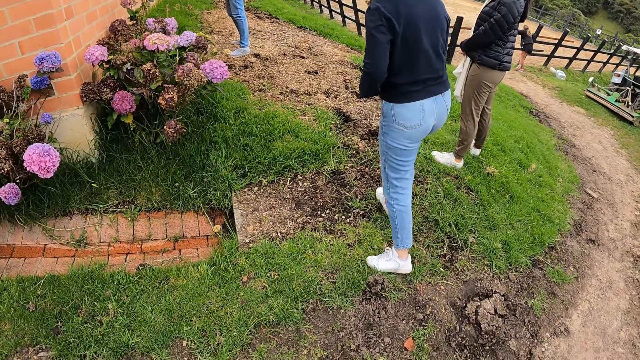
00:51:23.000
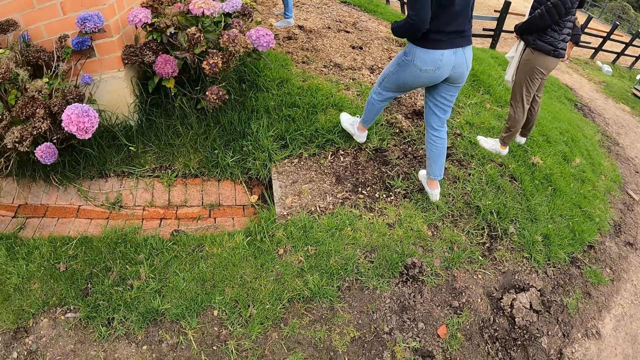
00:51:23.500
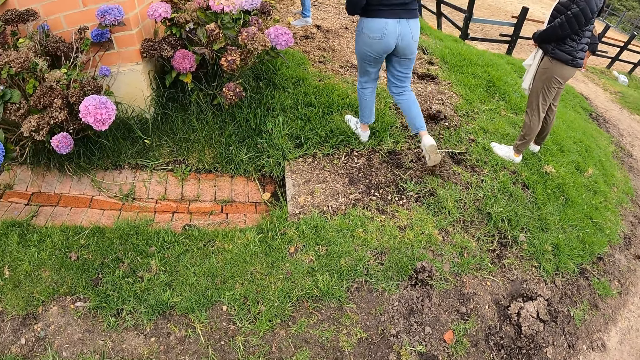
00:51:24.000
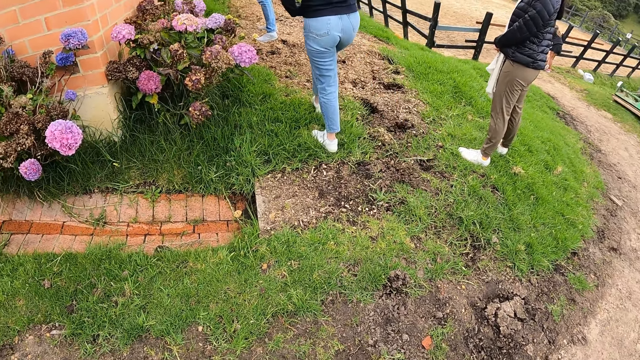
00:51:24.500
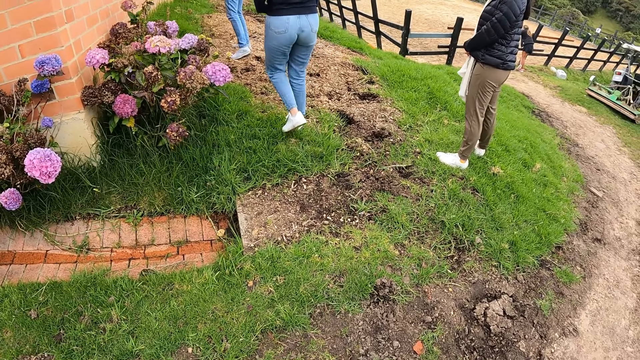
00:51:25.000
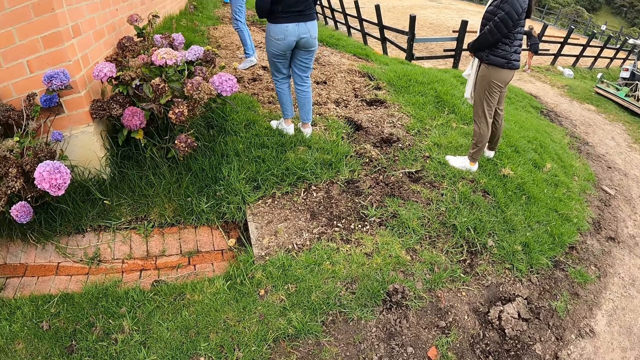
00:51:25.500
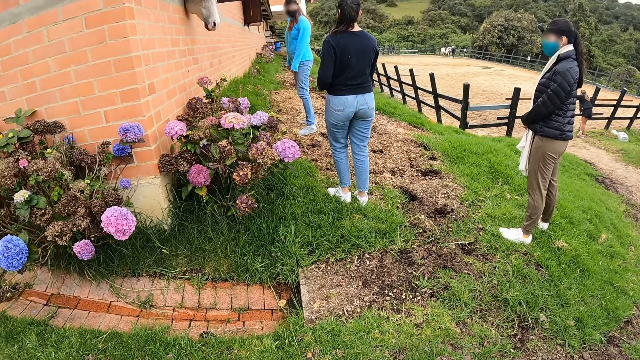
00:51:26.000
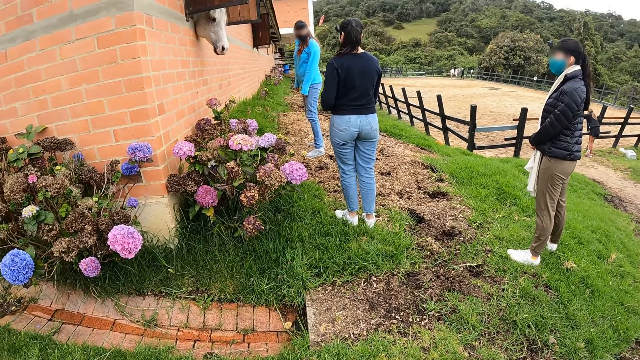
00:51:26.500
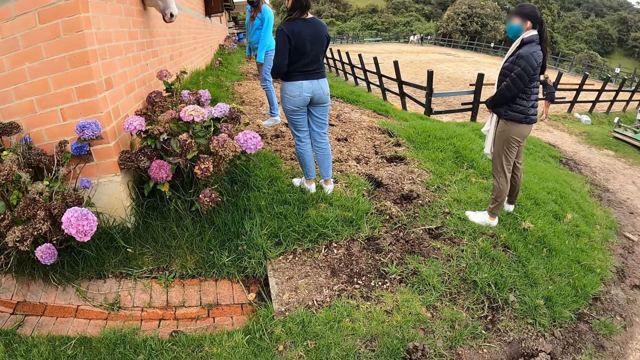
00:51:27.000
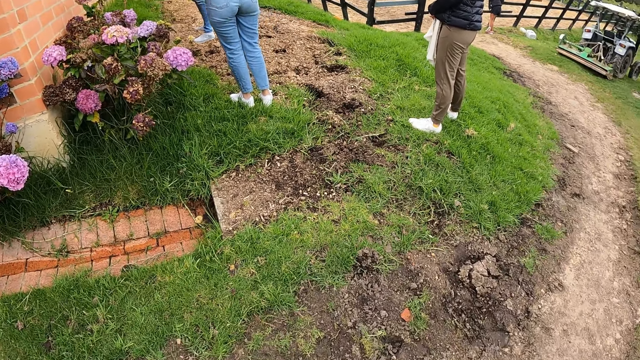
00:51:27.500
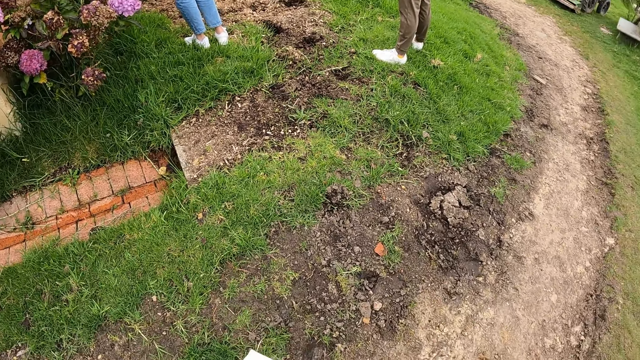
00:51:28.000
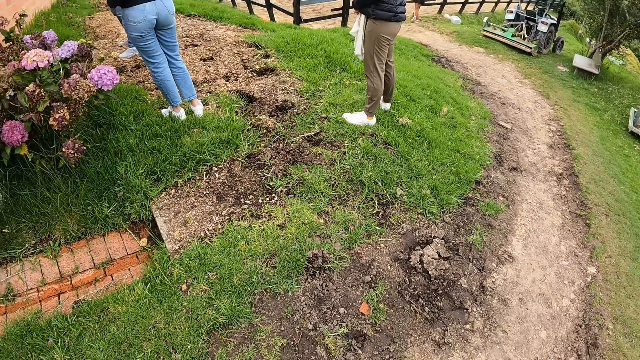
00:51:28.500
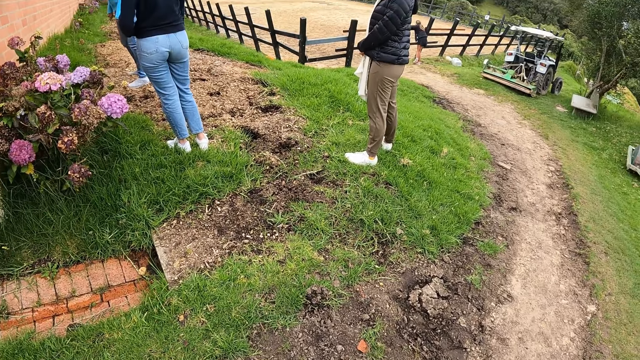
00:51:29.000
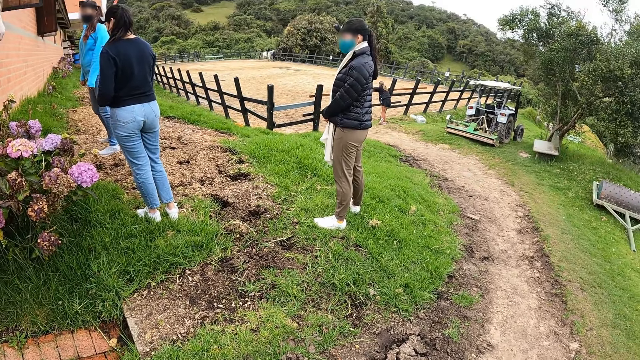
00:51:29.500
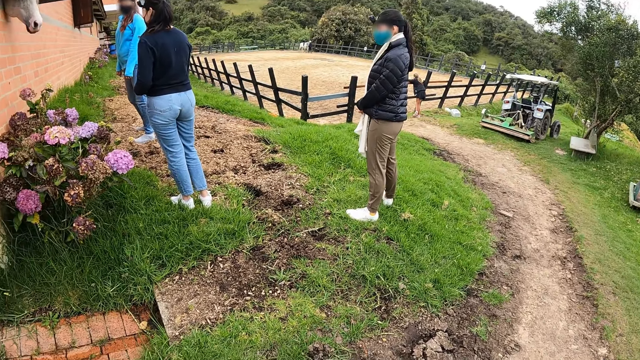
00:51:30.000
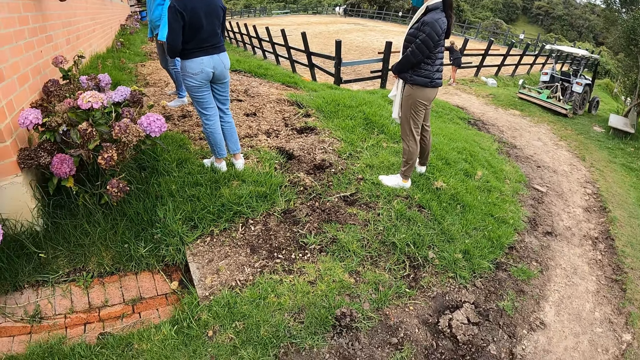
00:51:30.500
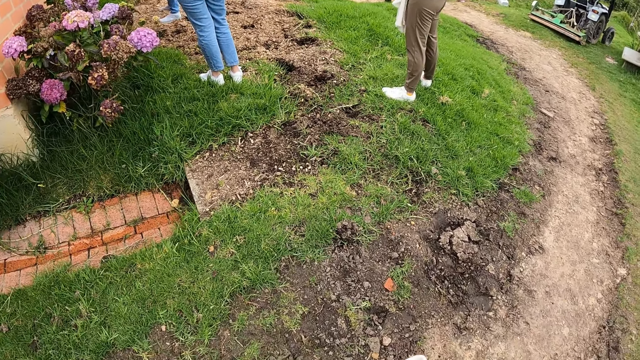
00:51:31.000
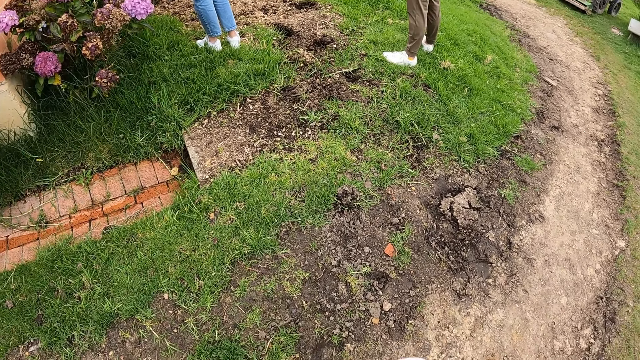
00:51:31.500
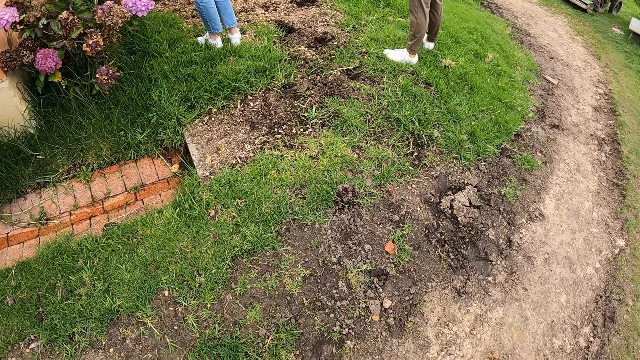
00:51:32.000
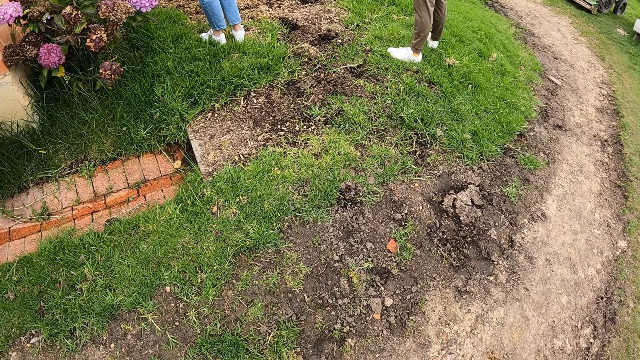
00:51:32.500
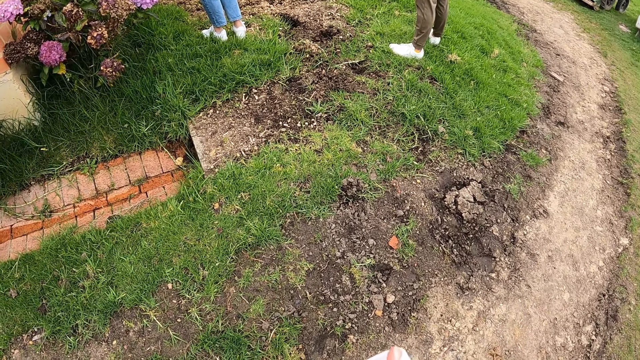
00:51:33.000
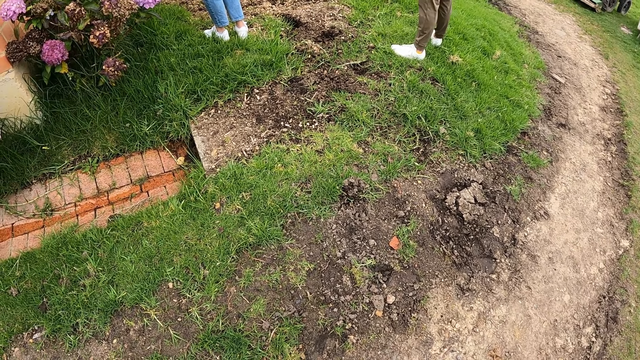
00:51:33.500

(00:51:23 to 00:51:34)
A woman walks towards another woman. The camera wearer stares at the ground. They operate a phone.

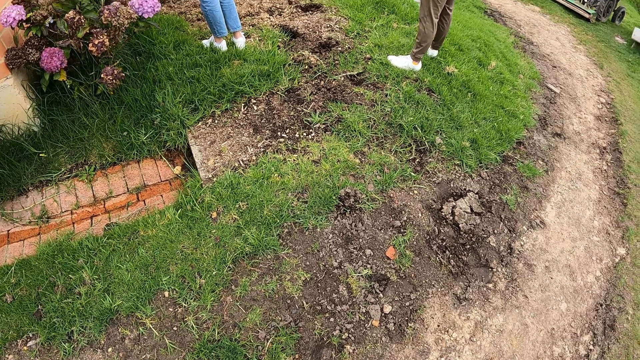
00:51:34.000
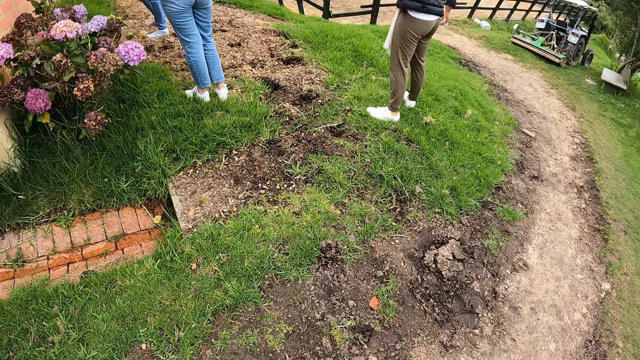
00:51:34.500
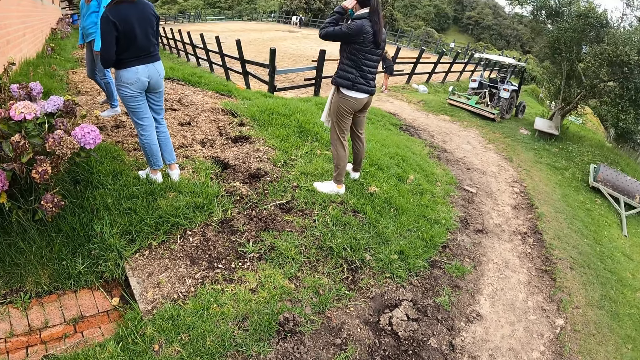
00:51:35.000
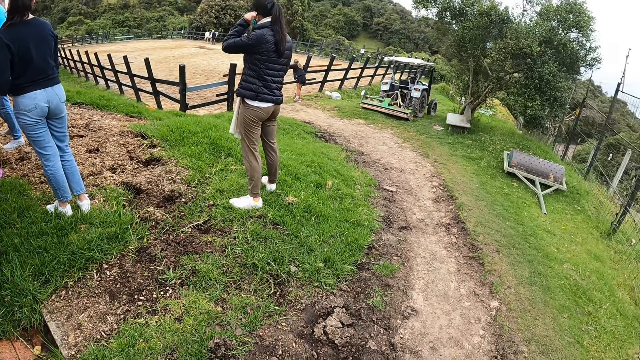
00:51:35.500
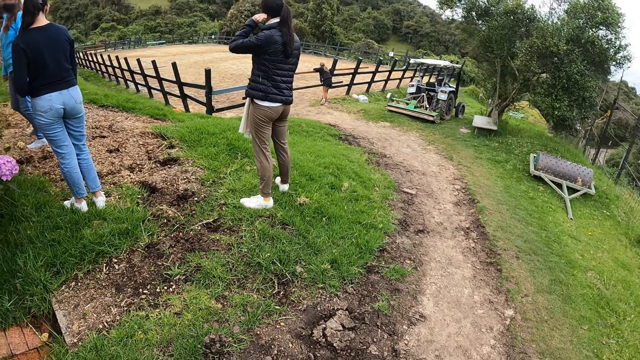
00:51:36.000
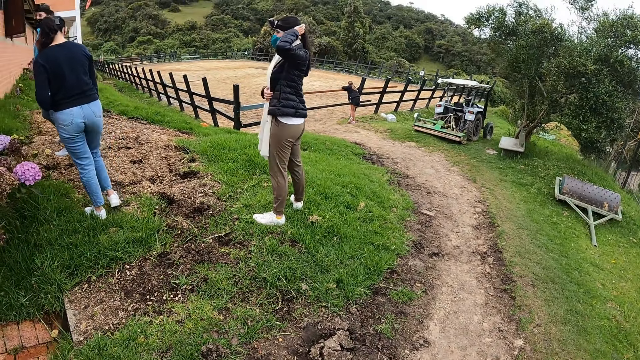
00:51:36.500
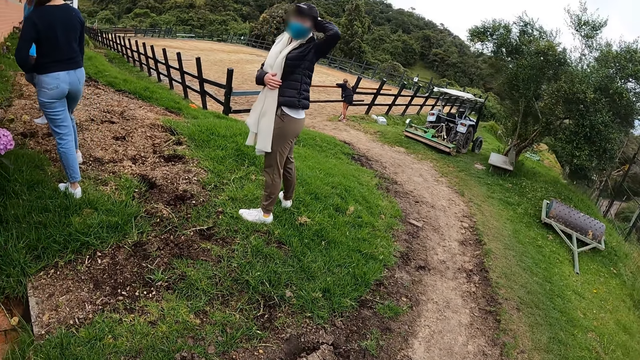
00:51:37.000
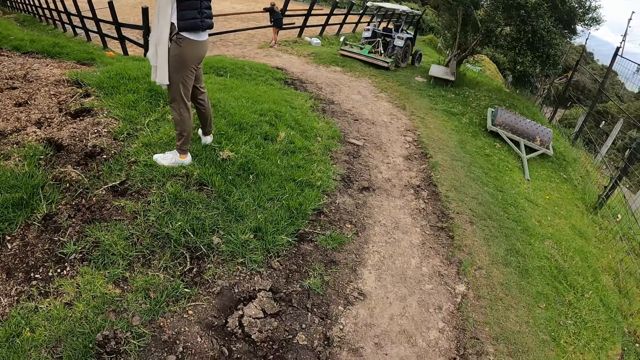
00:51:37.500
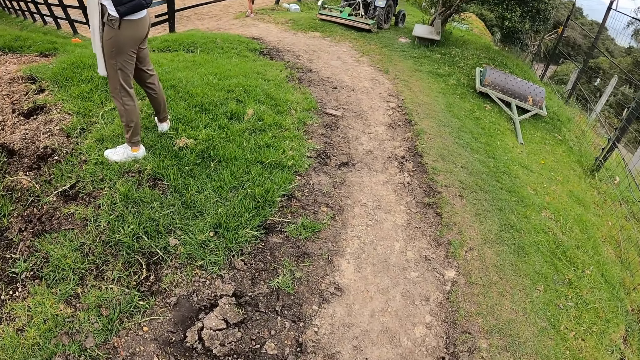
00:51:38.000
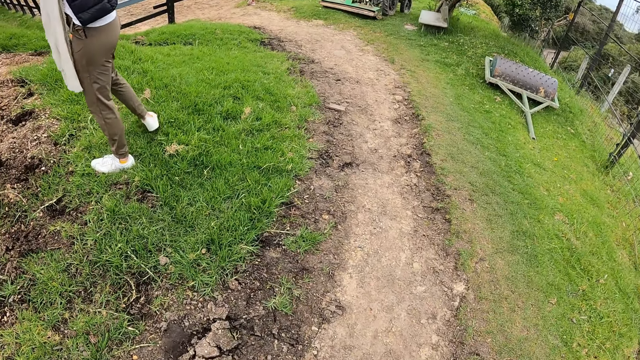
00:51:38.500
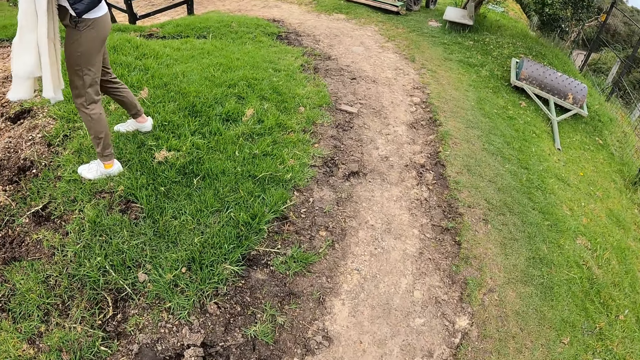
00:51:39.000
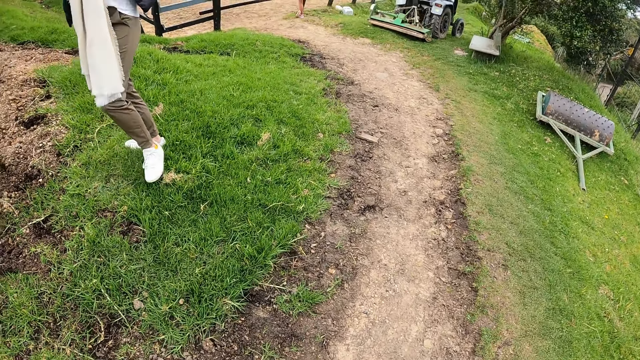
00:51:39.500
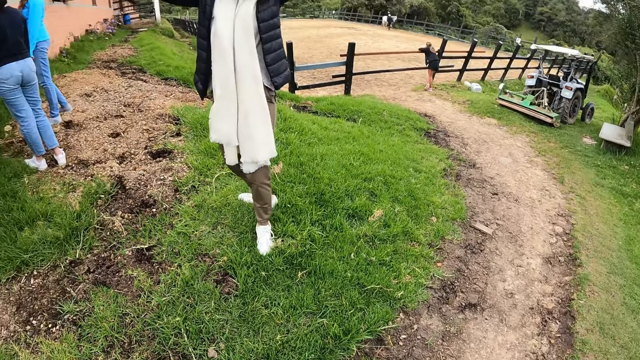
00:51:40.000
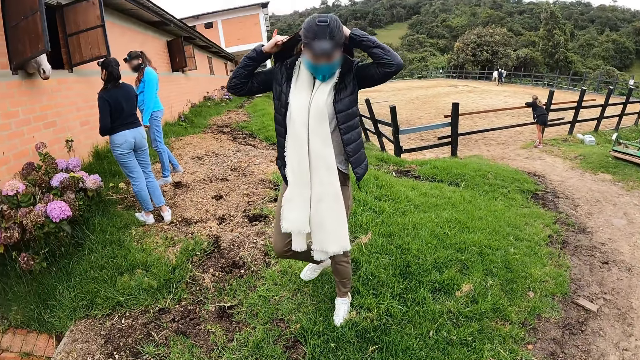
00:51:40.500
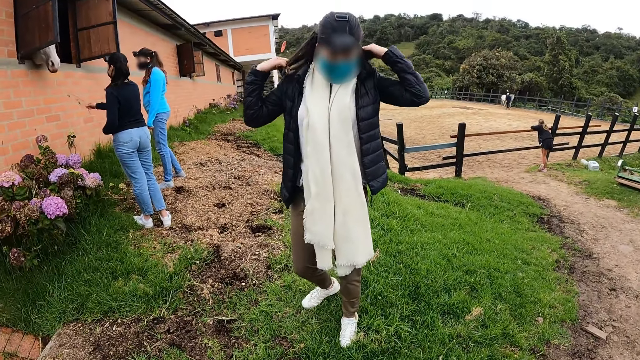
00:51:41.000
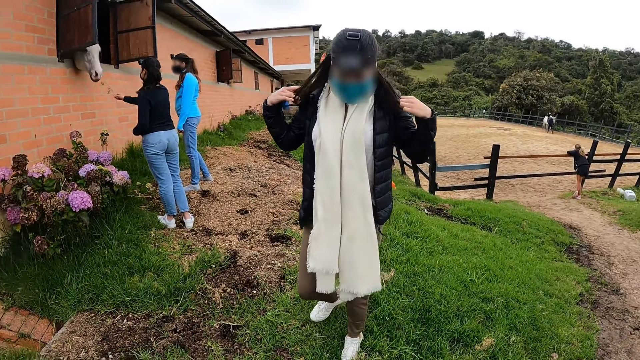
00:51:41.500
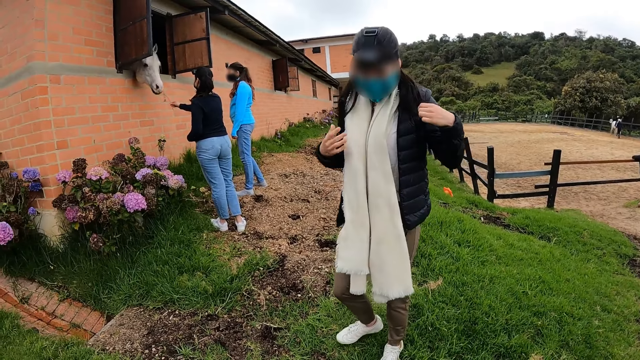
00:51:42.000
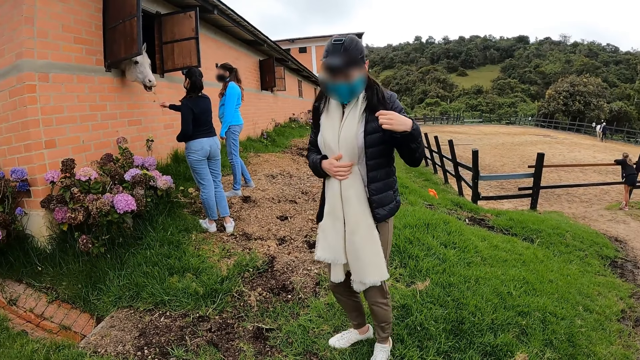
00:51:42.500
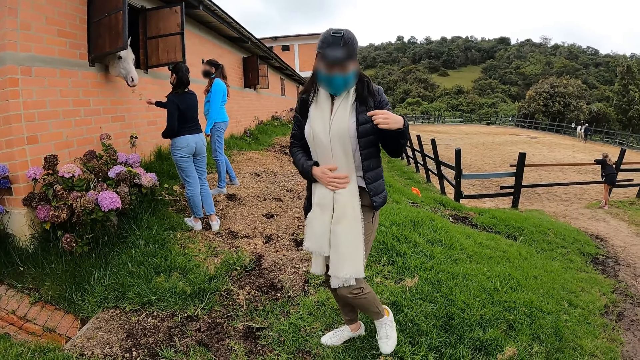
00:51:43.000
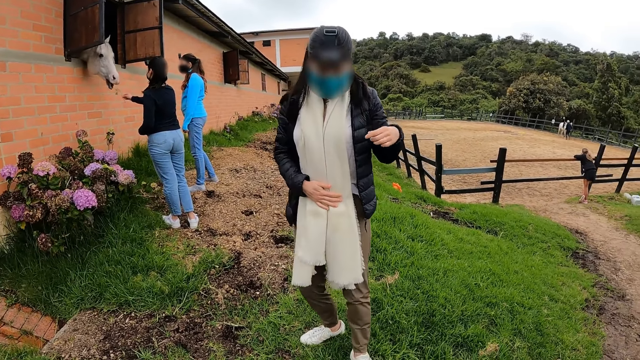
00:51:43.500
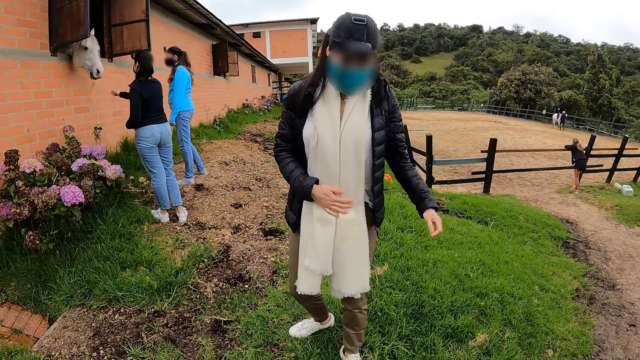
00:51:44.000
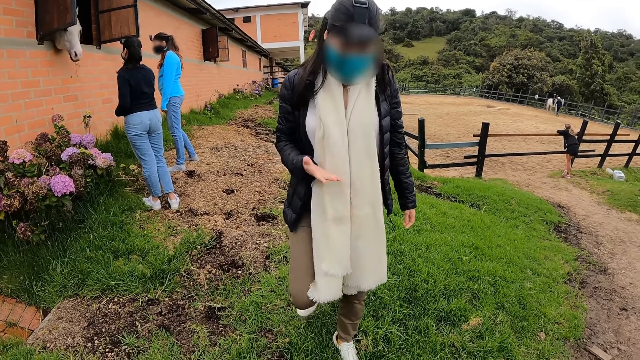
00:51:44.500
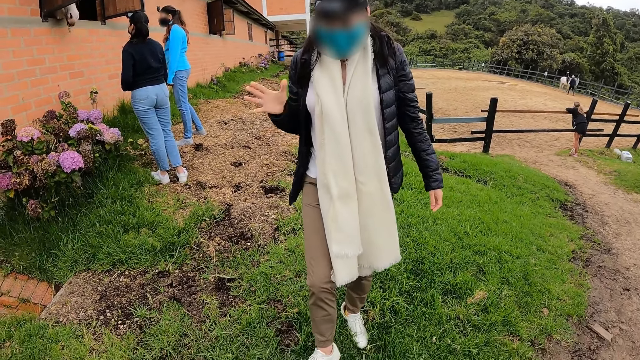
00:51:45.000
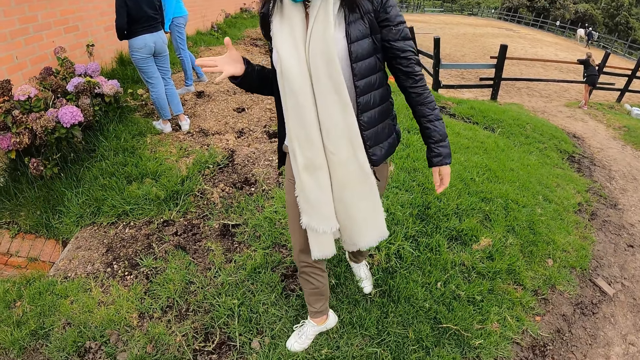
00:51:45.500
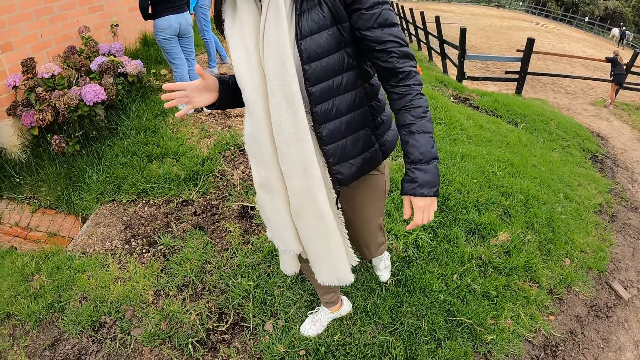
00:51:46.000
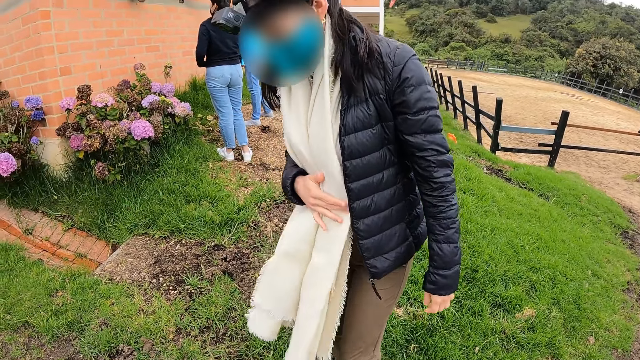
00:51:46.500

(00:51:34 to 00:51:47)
A woman touches her ear. The camera wearer walks toward the woman. The woman holds hair with hands. Another woman feeds a horse. The first woman puts a hand on her scarf. The camera wearer interacts with the first woman. The first woman moves a hand and puts a hand on her scarf.
